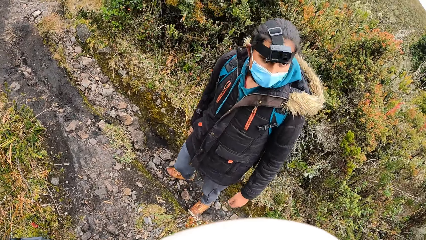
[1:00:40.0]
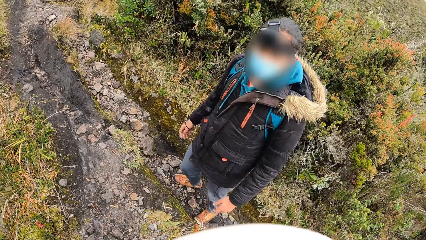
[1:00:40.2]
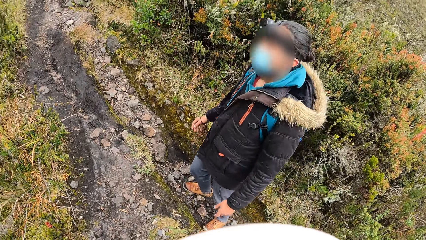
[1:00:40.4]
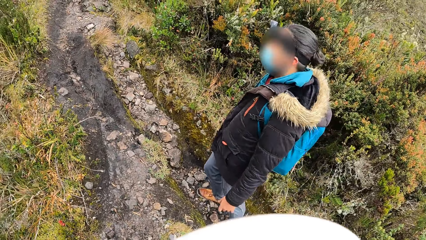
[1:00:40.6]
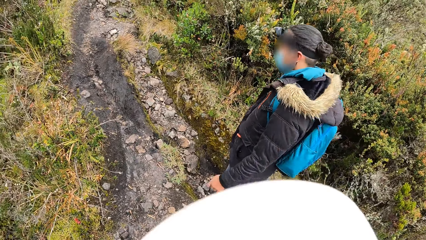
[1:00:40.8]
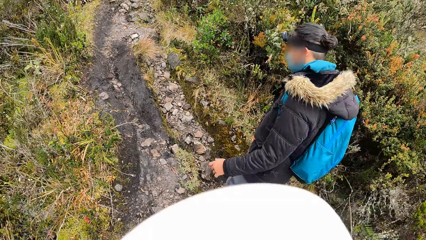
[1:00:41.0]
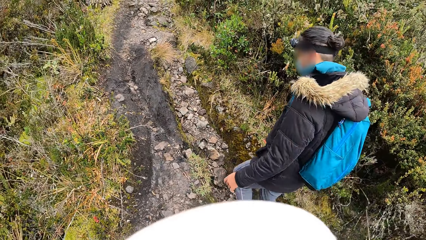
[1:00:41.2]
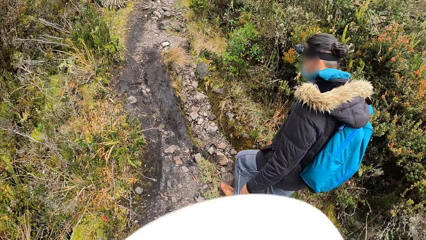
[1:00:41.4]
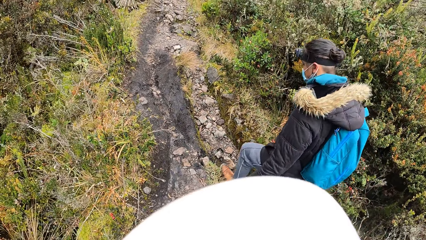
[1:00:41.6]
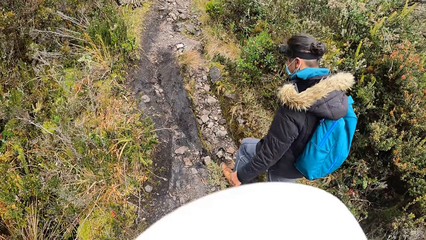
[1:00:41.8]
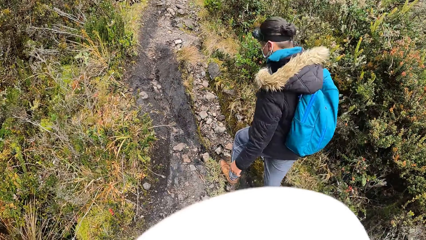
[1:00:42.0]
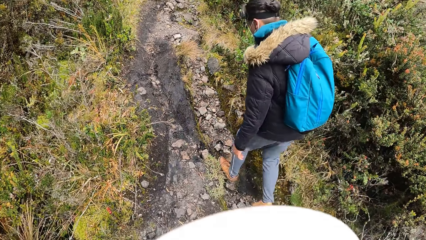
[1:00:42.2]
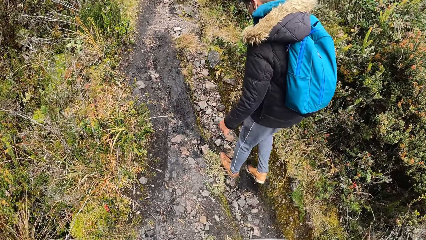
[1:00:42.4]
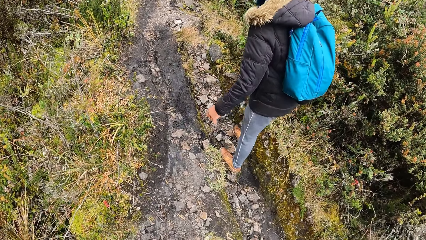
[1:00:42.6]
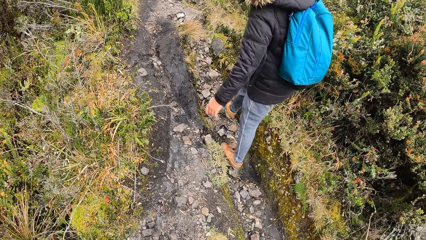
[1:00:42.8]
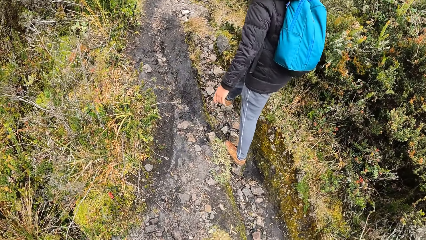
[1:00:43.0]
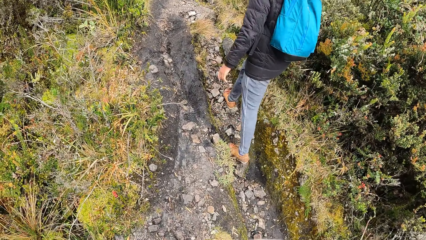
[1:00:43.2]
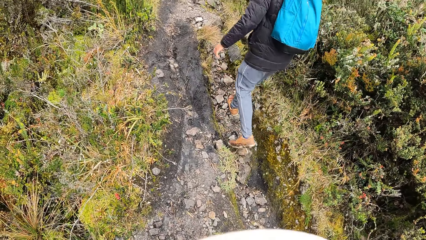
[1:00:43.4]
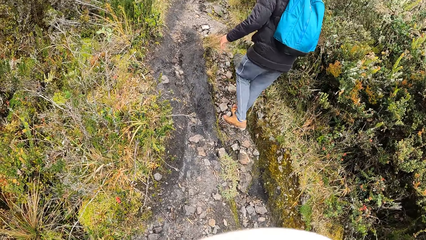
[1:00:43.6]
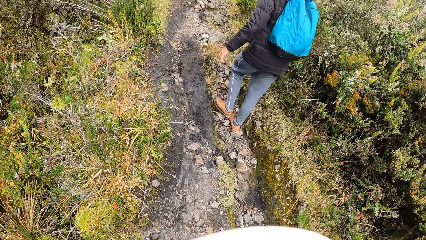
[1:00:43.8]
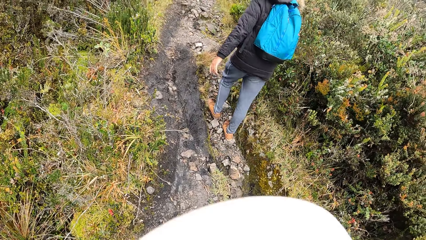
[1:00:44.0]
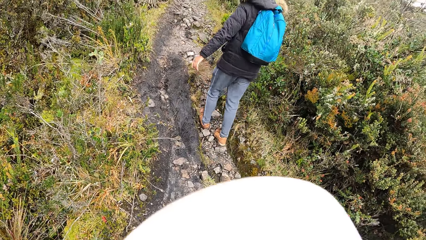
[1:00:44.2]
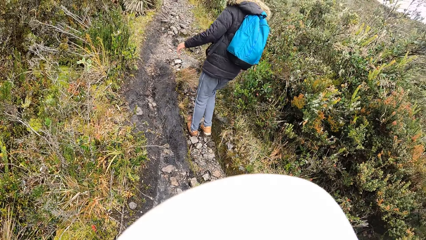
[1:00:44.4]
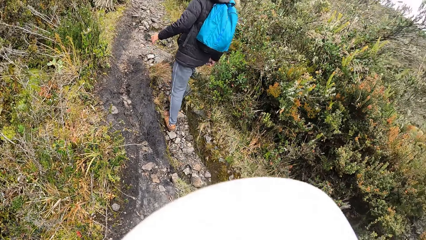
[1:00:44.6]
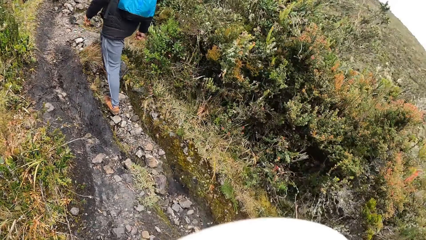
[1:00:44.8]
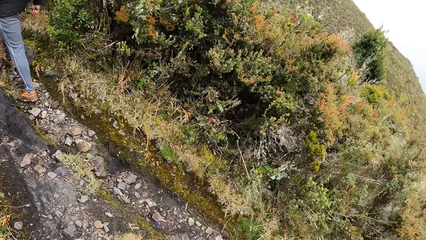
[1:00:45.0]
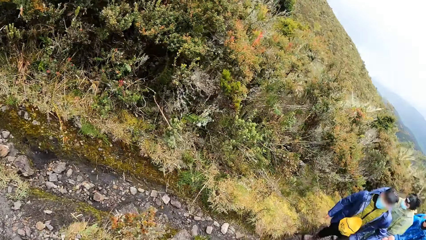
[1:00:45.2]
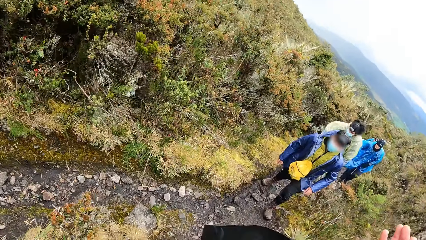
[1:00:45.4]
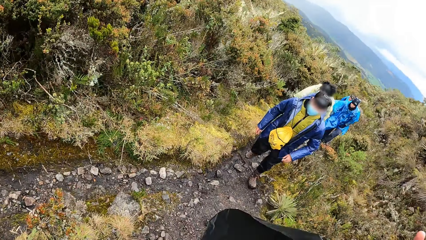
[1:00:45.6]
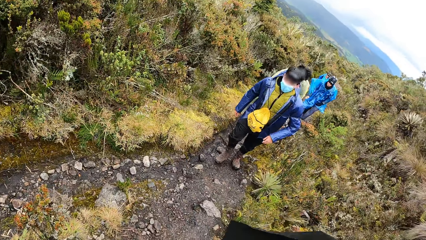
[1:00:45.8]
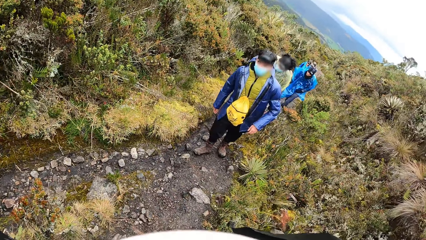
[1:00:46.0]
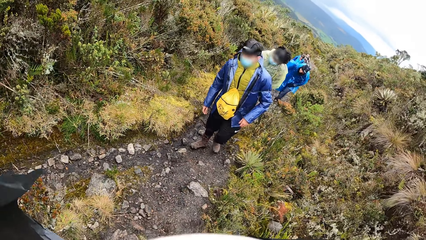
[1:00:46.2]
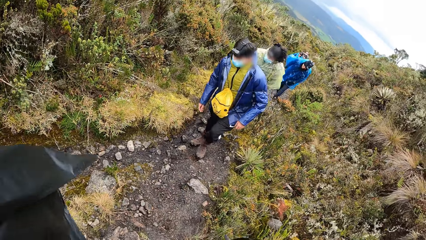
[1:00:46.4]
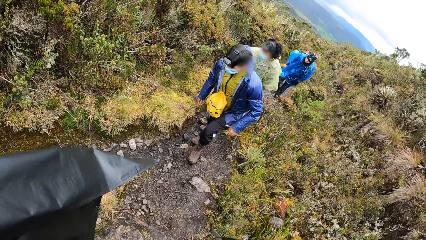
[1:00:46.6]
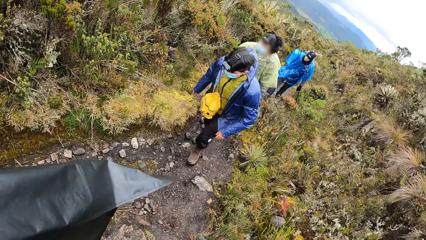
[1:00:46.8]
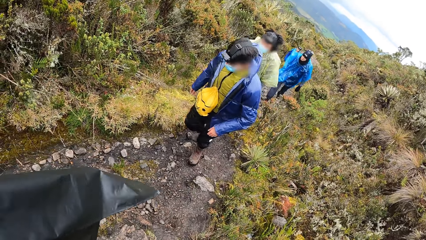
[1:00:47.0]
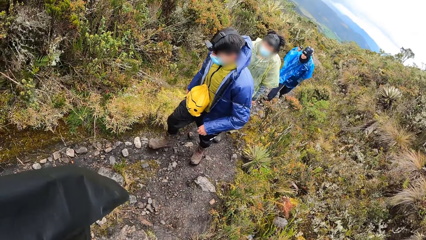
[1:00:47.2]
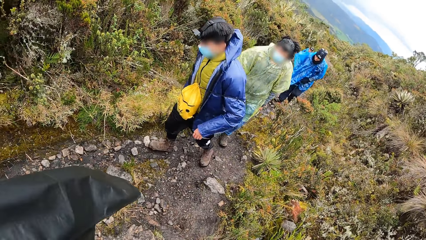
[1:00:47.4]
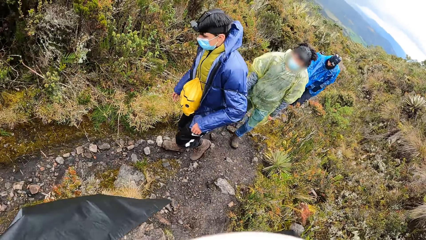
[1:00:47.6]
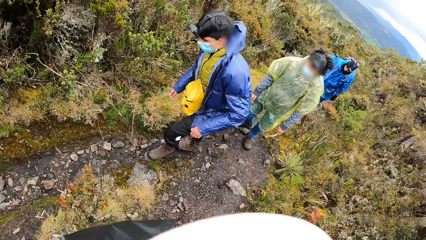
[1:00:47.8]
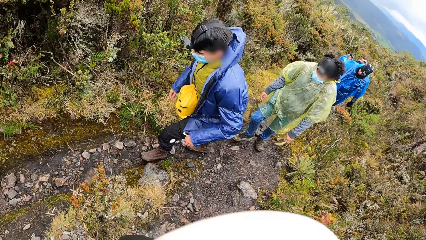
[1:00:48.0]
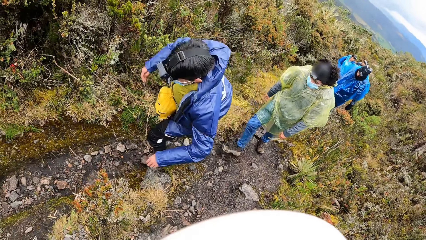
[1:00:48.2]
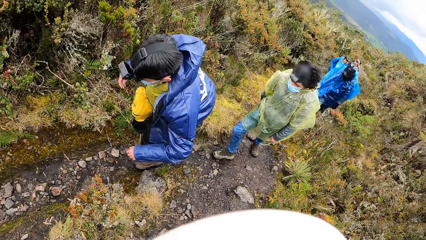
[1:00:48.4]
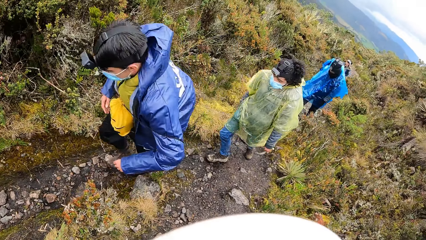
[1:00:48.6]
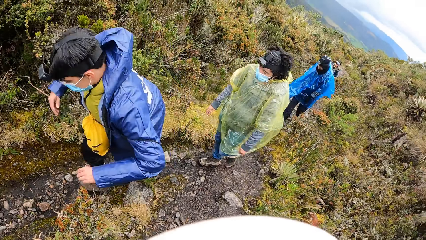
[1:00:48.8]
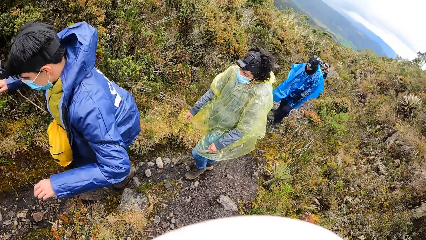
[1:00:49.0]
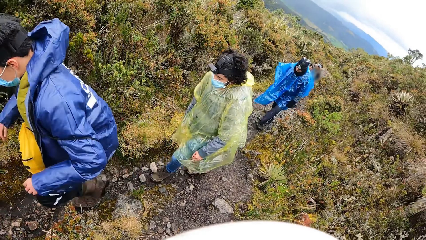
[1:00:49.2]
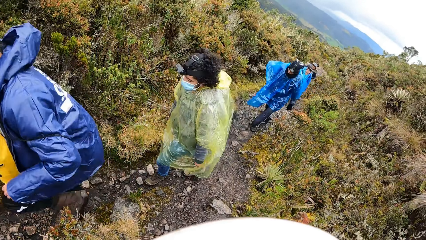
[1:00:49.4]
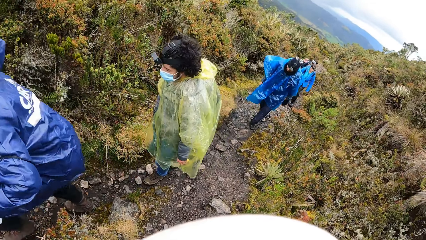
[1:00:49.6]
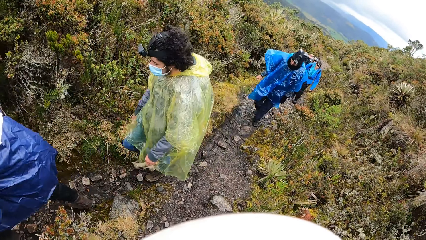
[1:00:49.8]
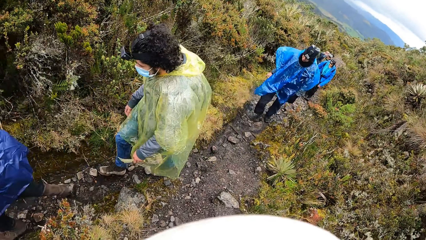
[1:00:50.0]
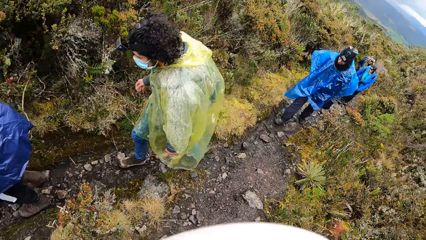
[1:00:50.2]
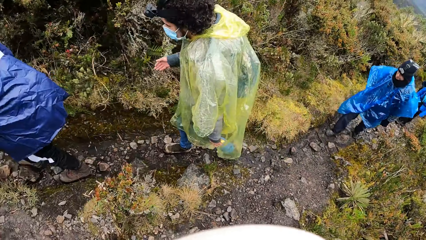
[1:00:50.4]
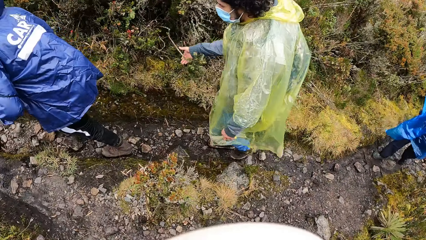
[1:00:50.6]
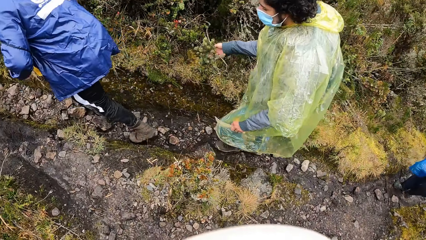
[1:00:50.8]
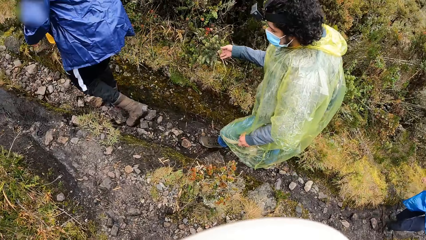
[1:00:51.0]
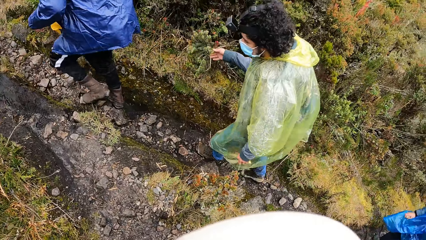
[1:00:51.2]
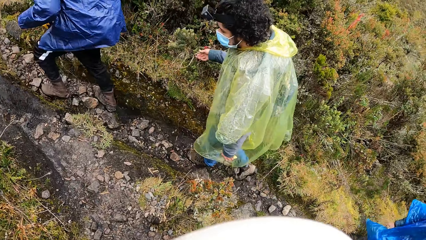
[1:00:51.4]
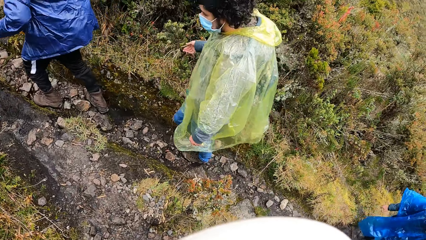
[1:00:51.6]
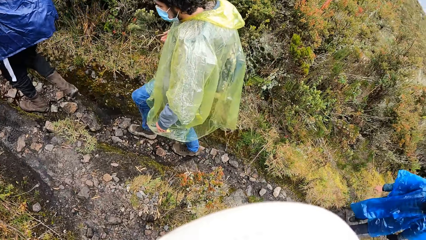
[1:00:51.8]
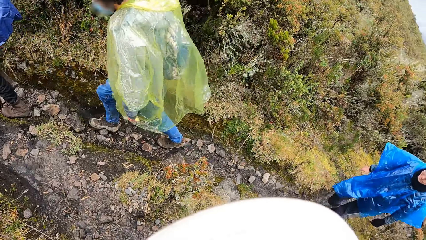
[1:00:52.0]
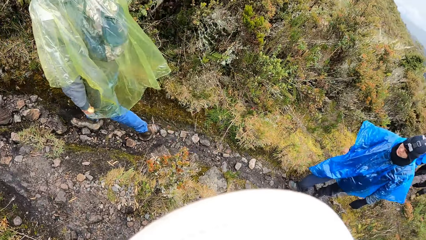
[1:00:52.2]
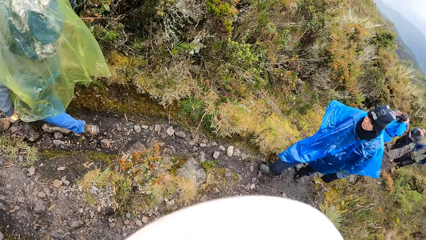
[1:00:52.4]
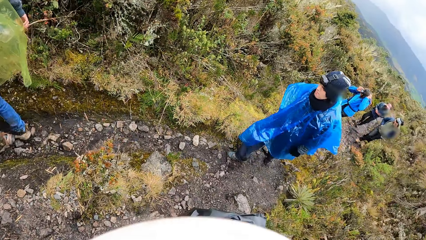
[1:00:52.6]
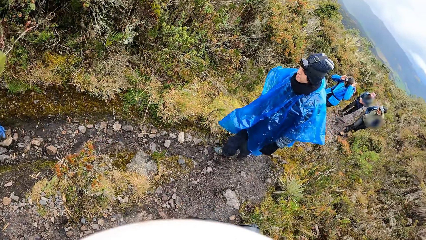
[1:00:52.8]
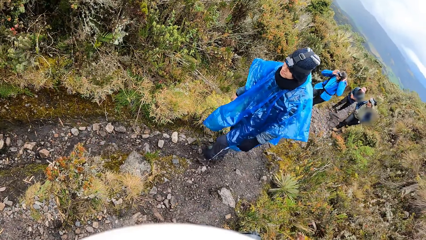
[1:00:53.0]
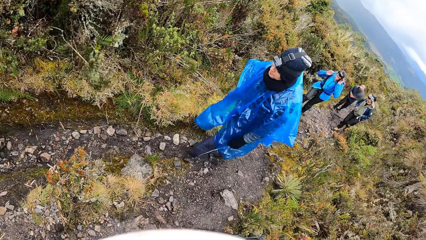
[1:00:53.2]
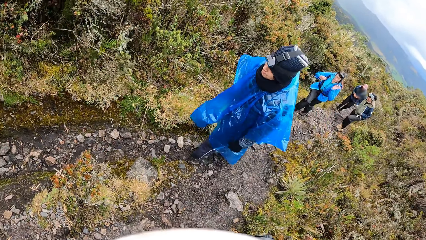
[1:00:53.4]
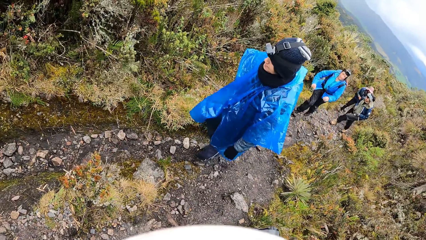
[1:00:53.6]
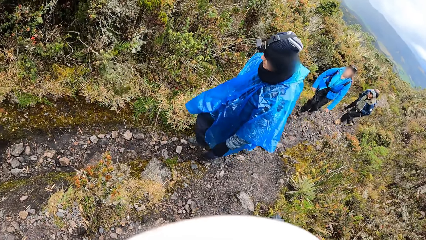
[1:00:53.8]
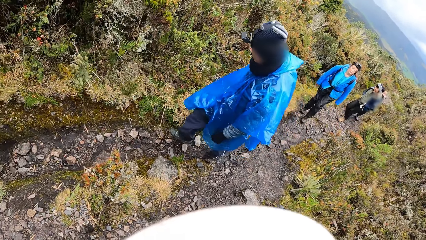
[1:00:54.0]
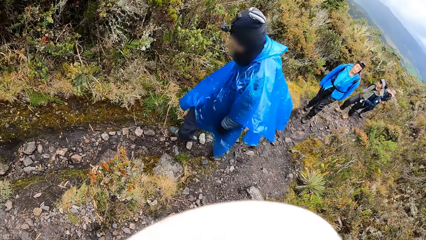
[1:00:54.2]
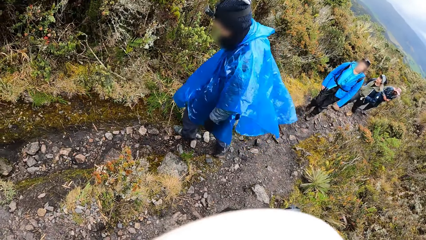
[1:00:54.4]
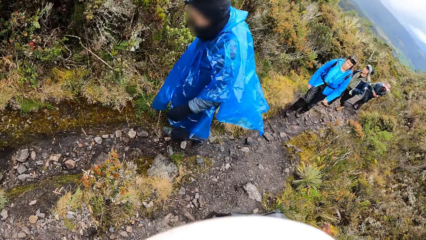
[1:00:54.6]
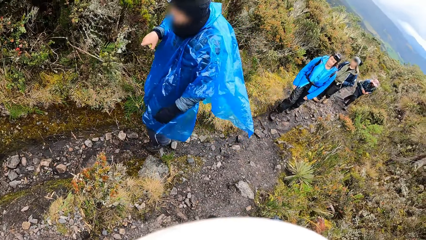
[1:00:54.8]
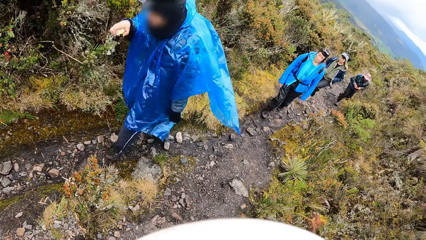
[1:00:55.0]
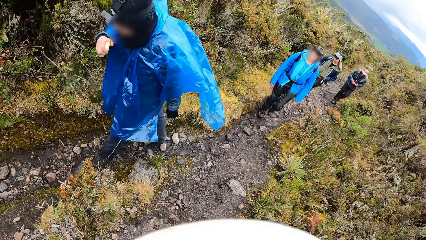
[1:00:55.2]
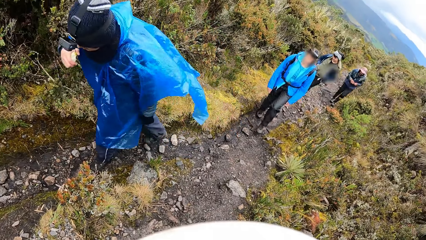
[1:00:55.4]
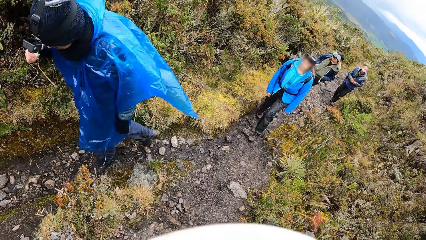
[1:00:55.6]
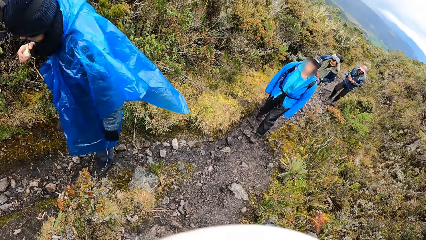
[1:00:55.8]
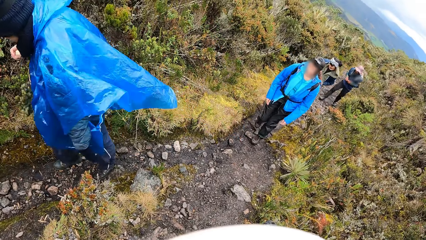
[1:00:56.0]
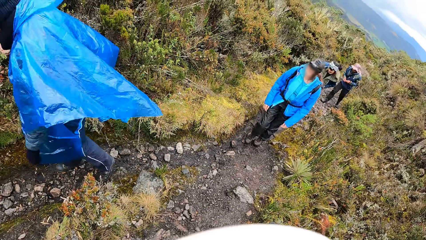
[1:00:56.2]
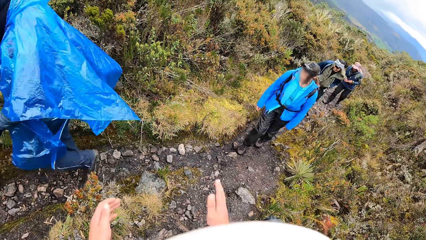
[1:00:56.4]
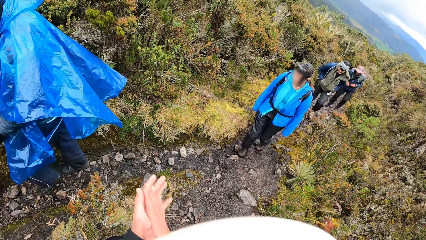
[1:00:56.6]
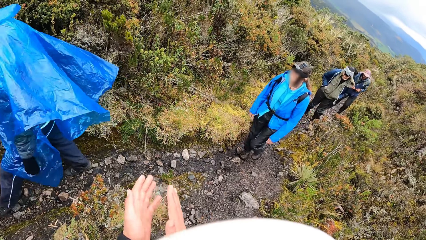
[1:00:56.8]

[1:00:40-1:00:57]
A person stares back at the colleague. The person walks up the mountain. The camera wearer walks up the mountain. They stare back at another person. They interact with a man. A third person stretches the hands. The camera wearer interacts with a woman. The second person walks up the mountain. Another person walks up the mountain. Another person walks up the mountain. Another person walks up the mountain. The second person touches the leaf. The camera wearer interacts with another man.
